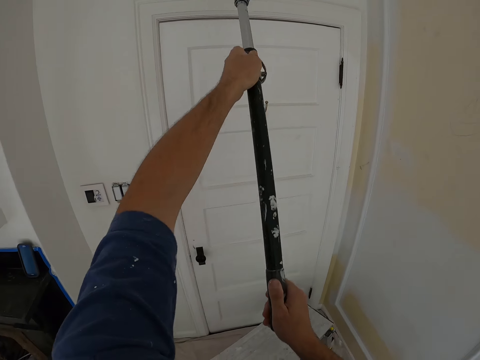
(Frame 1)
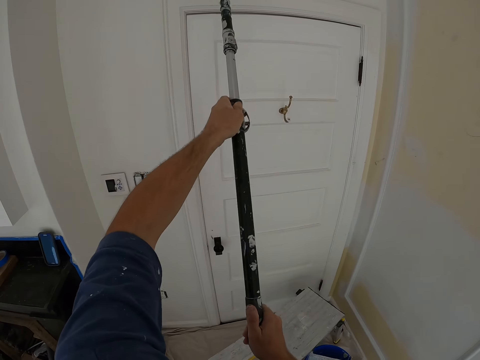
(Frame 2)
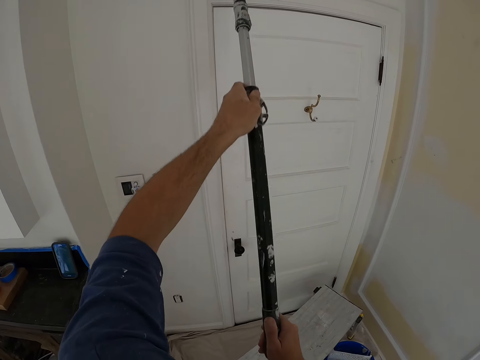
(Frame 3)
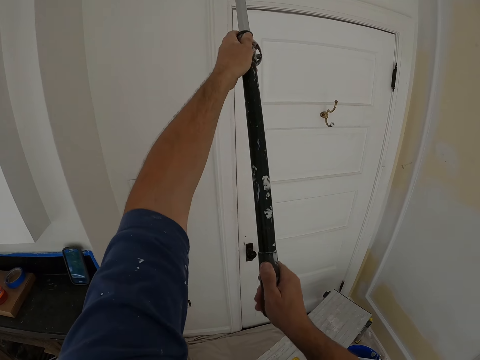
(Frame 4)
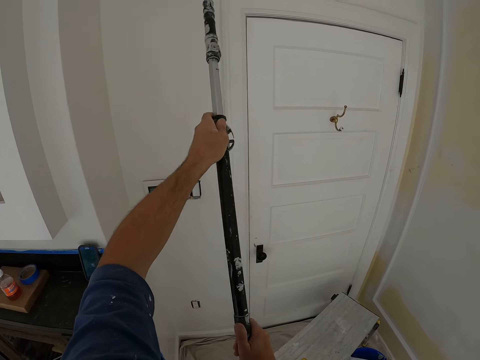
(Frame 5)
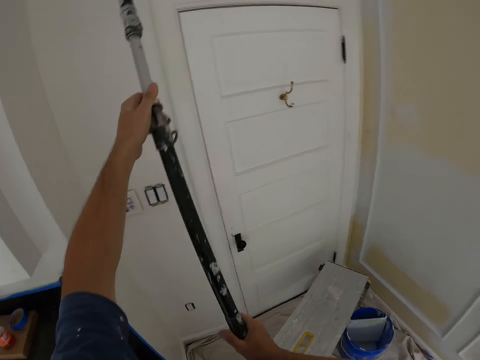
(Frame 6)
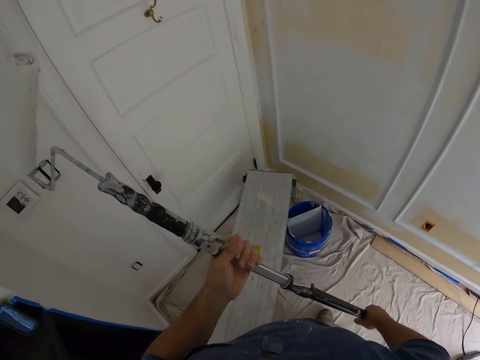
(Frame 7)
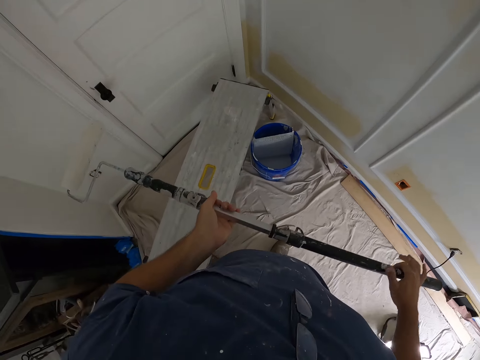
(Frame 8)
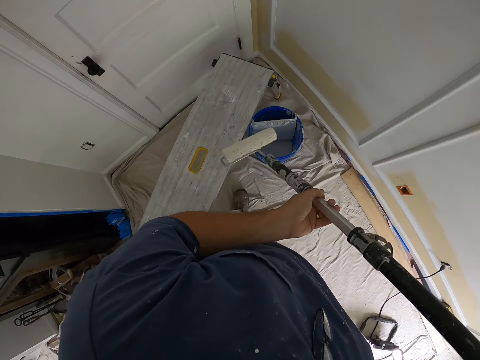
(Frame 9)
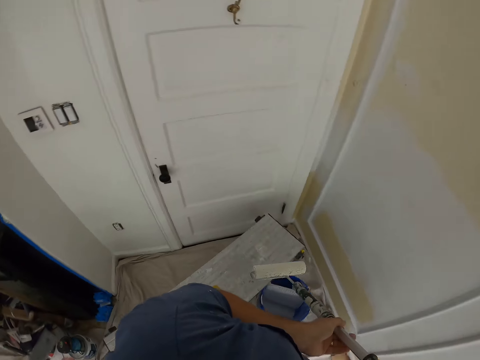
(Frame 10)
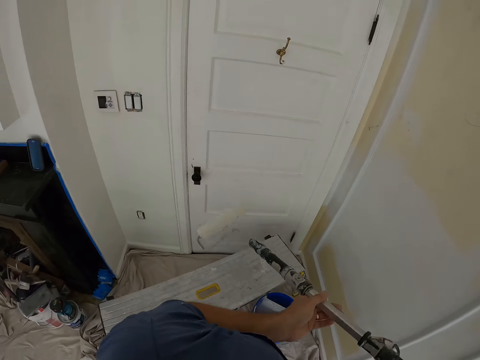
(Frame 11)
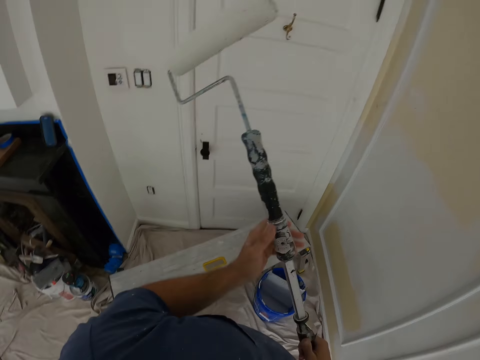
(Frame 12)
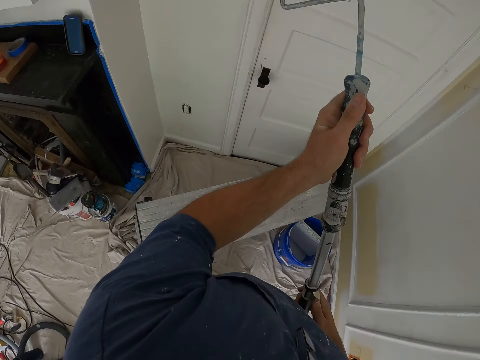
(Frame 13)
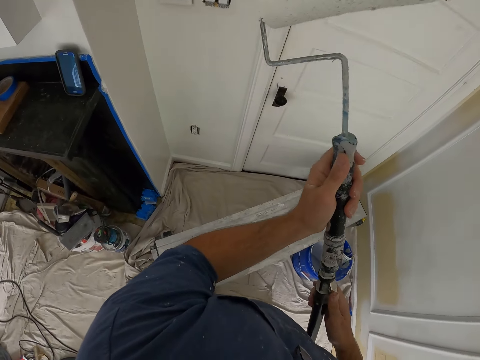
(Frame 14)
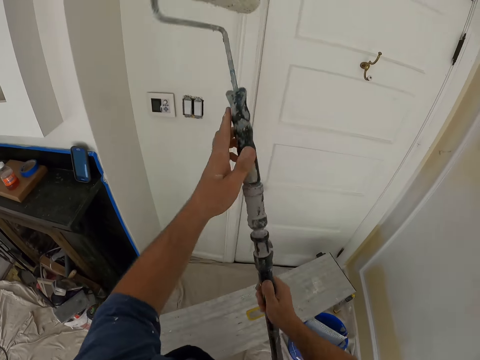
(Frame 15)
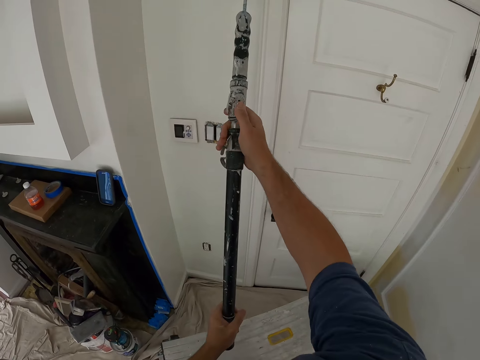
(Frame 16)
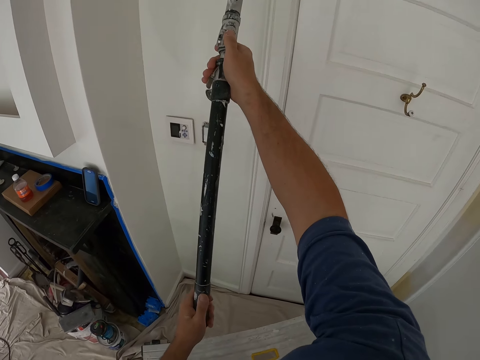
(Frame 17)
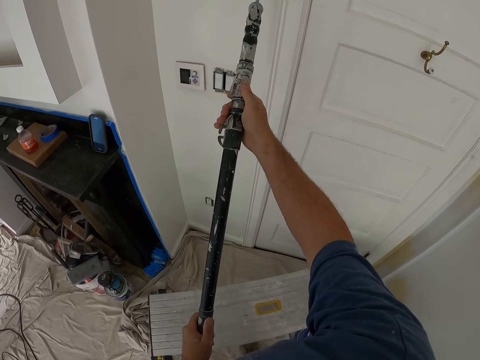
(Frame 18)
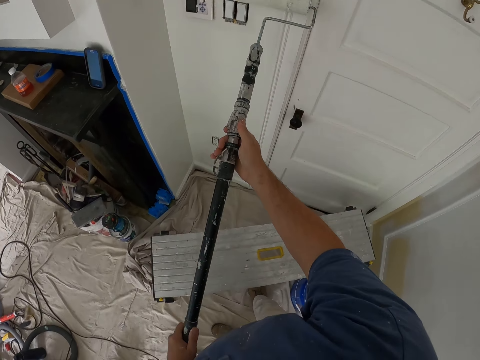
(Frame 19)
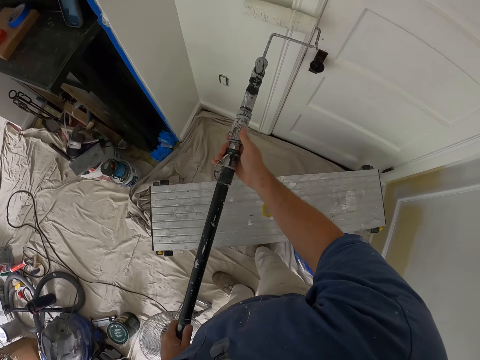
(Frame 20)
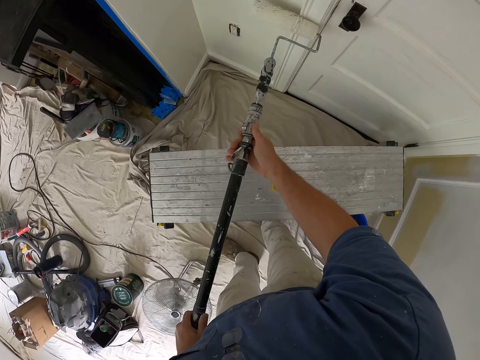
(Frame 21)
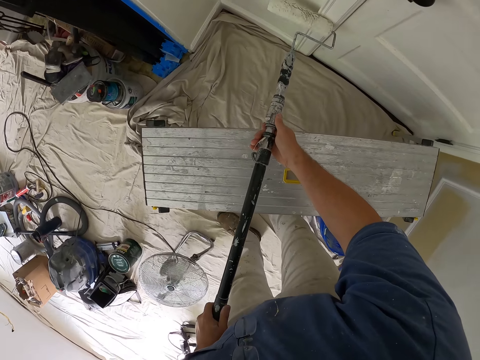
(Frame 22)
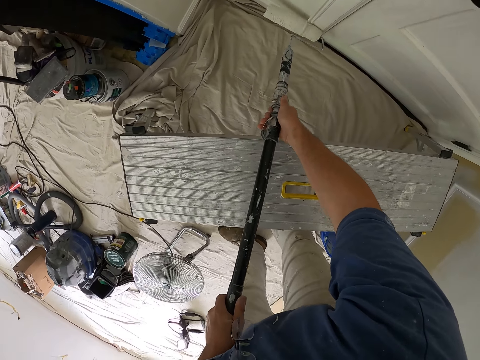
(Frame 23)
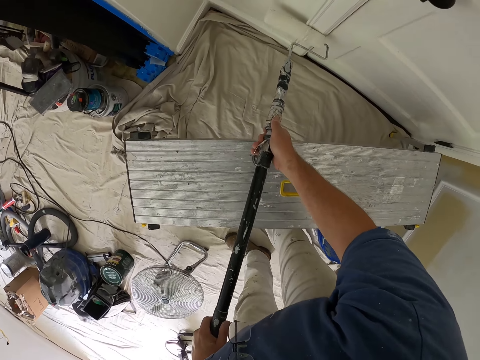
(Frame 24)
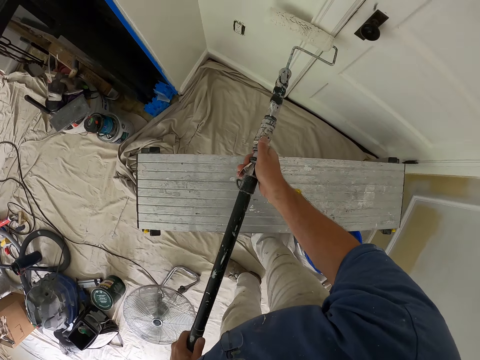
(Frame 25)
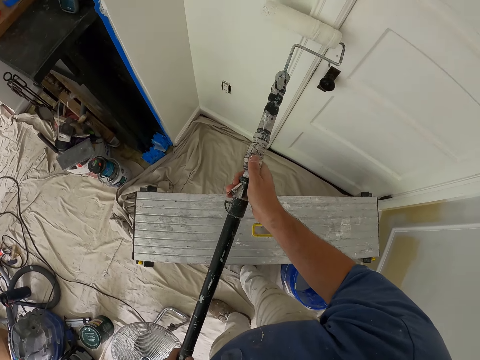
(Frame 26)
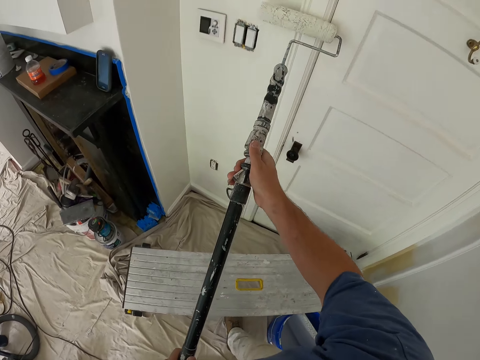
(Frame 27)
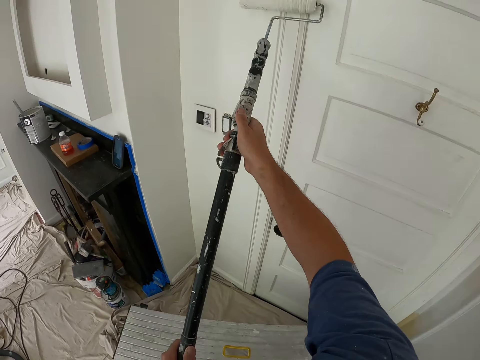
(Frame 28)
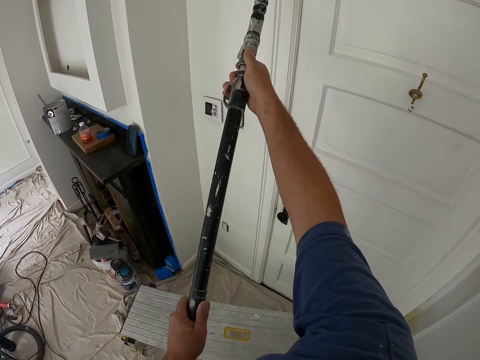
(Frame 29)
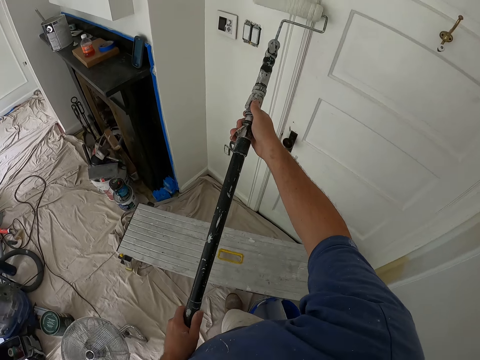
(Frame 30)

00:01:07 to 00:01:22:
The camera wearer paints the wall with the paint roller.

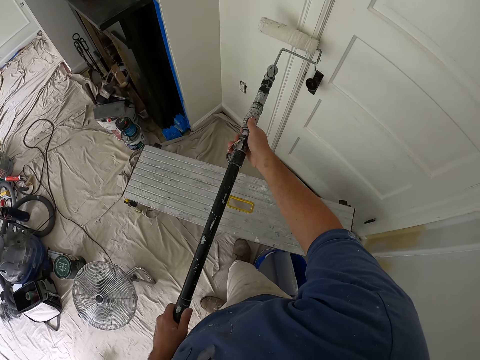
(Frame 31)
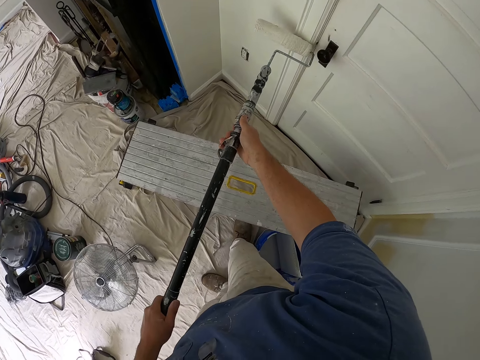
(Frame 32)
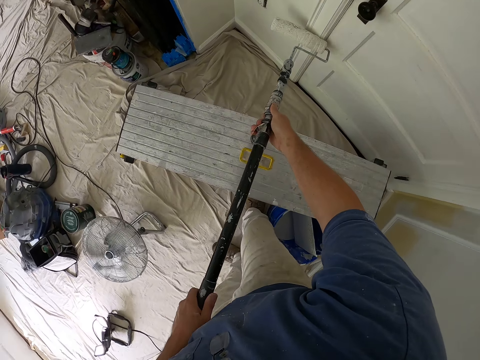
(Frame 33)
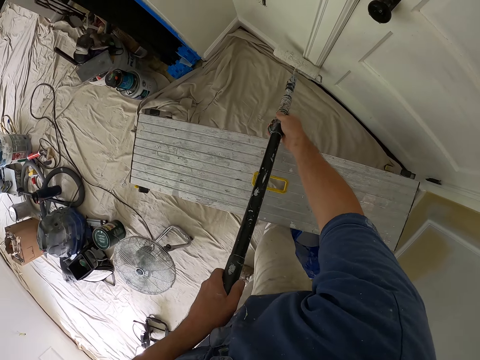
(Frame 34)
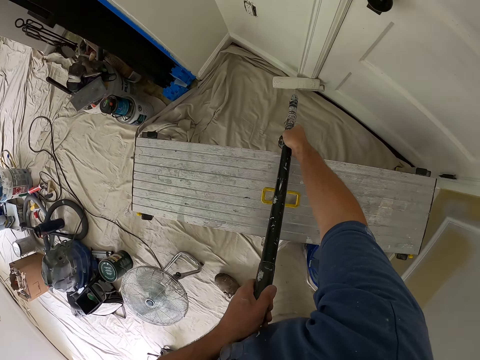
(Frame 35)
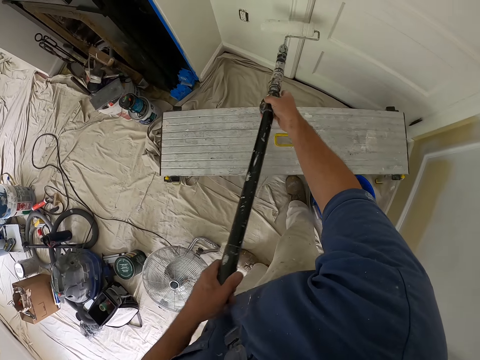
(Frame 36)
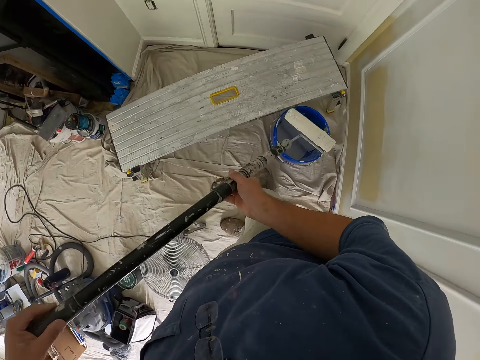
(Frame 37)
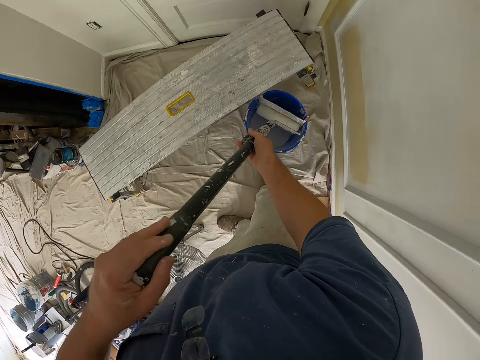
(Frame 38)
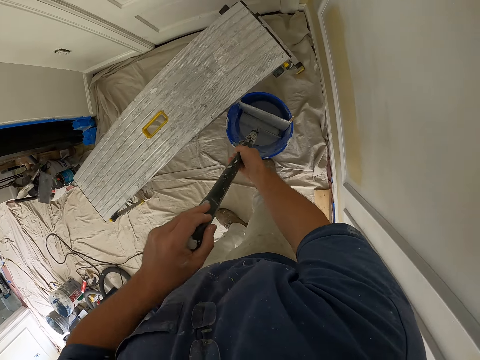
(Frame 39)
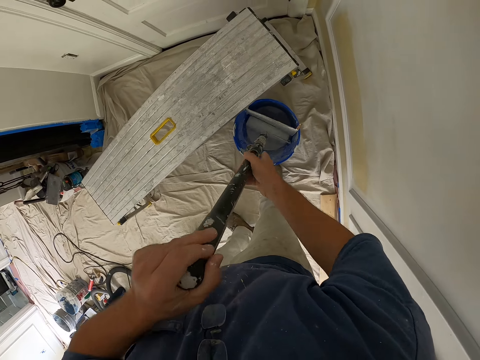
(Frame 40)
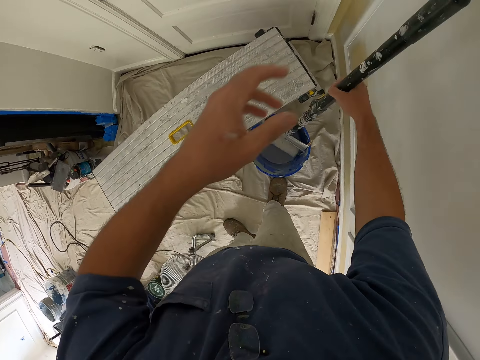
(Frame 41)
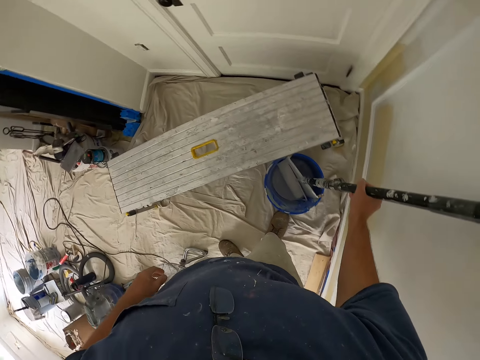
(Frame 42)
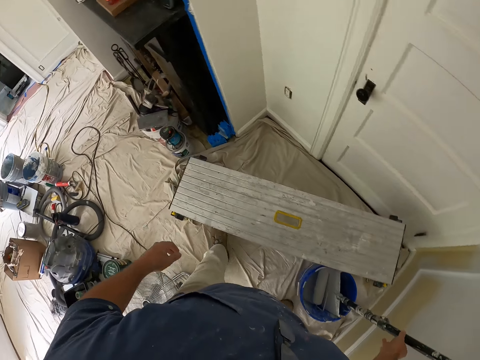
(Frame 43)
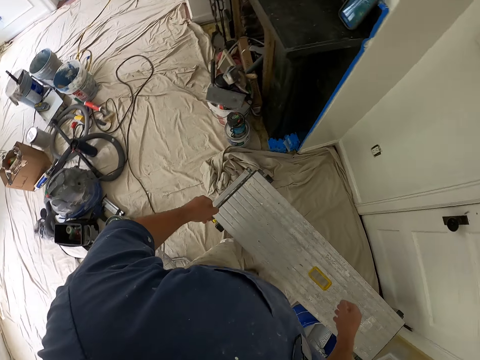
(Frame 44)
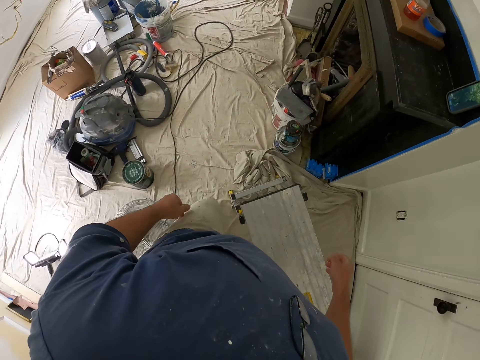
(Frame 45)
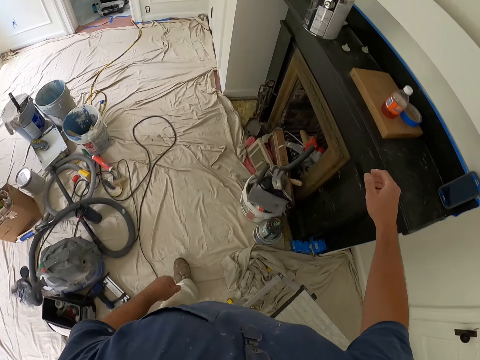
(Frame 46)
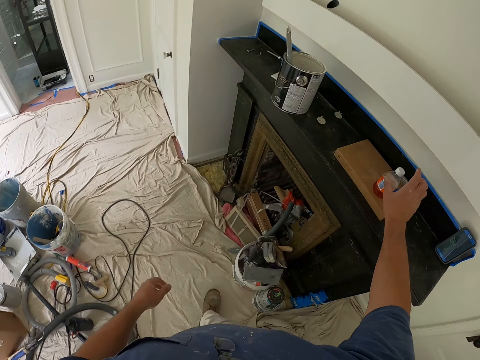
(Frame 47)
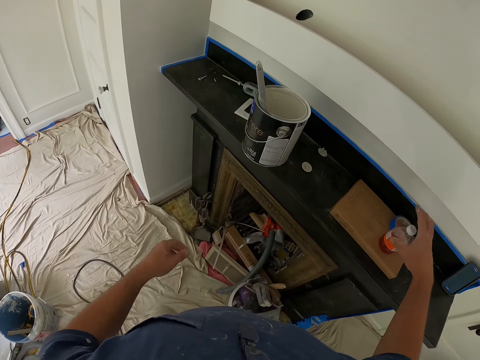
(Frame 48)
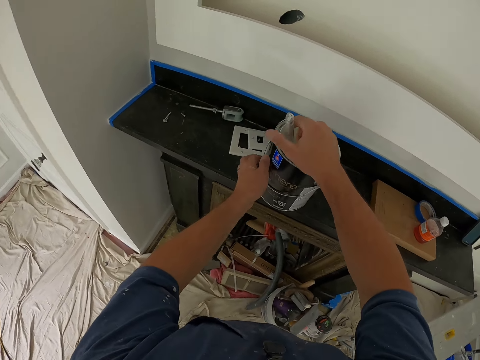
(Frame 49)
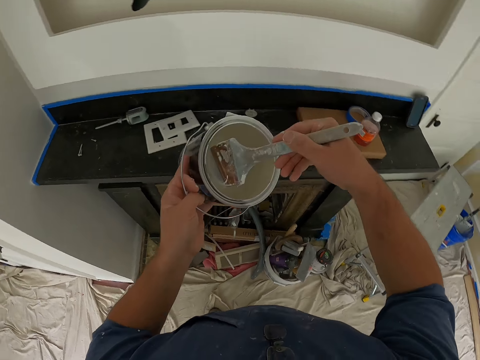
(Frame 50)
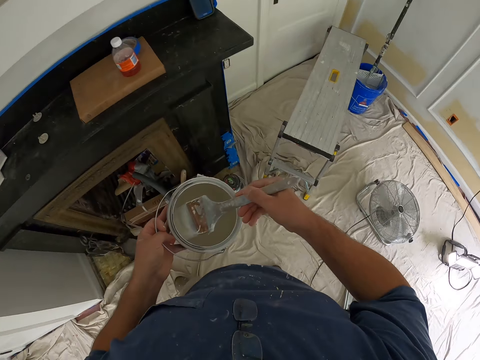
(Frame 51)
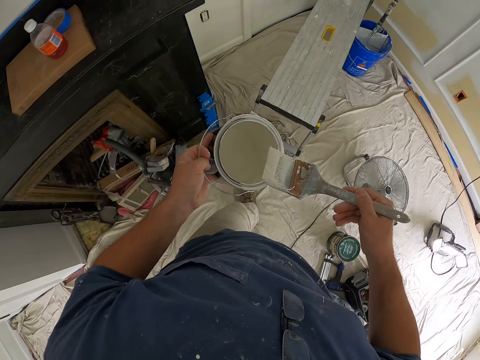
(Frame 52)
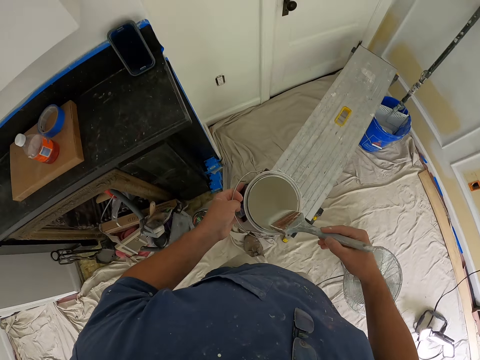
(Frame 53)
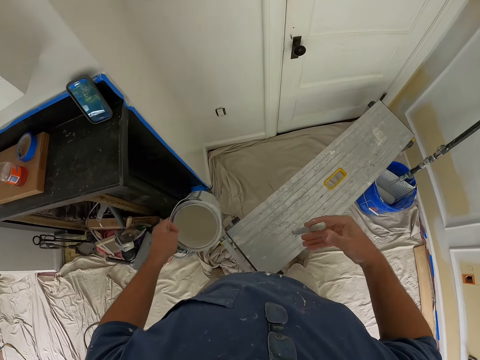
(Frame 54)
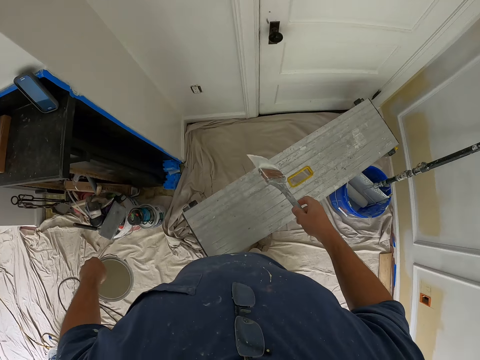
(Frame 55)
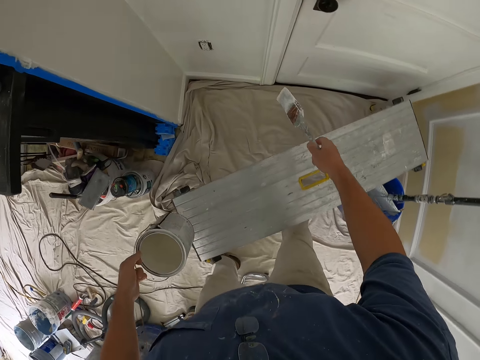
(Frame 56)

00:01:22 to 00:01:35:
The camera wearer dips the paint roller into the bucket of paint. They lean the paint roller on the wall. They touch a bottle on a cabinet. They move around and pick up a bucket of paint and a paint brush from the cabinet. They clean the paint brush with the top of the bucket of paint.
